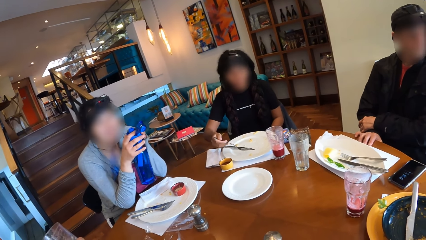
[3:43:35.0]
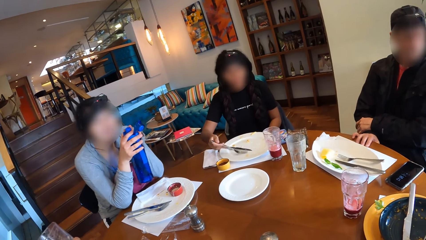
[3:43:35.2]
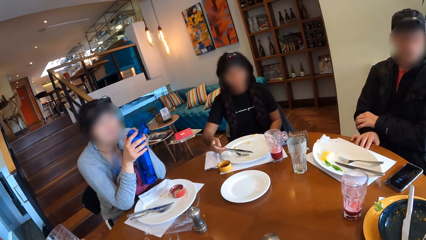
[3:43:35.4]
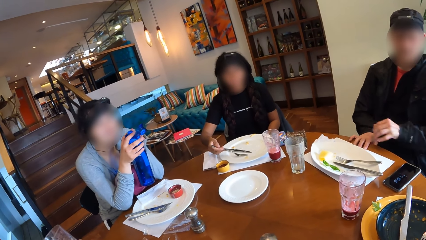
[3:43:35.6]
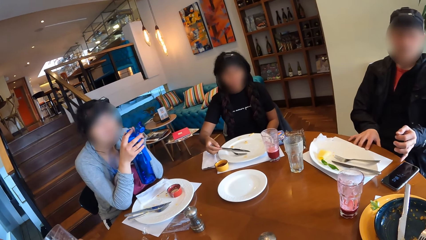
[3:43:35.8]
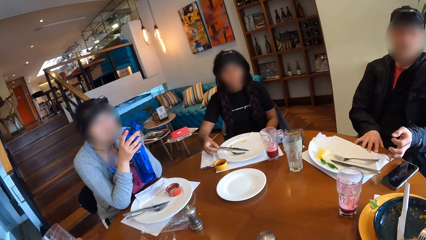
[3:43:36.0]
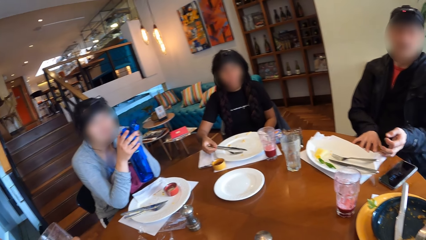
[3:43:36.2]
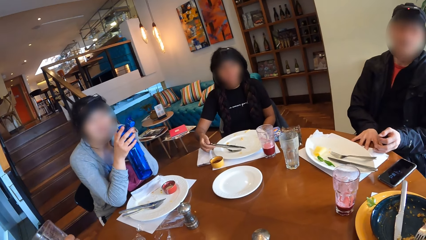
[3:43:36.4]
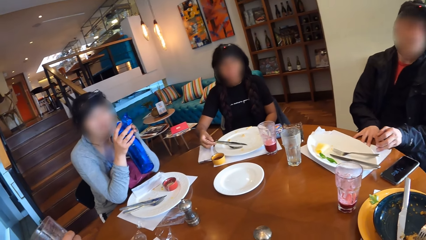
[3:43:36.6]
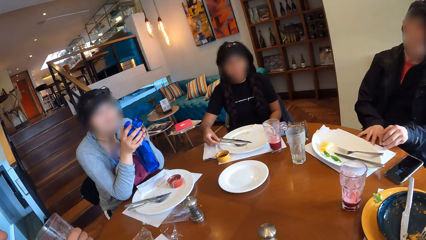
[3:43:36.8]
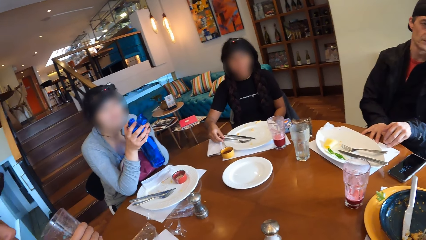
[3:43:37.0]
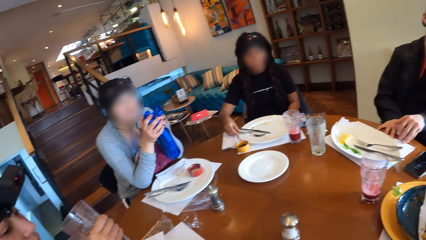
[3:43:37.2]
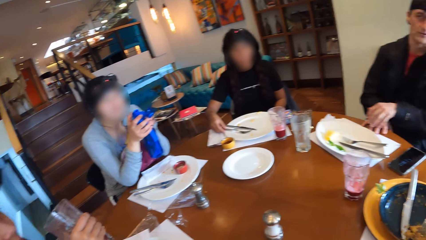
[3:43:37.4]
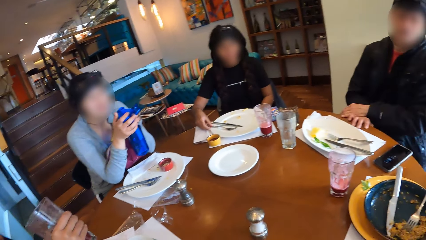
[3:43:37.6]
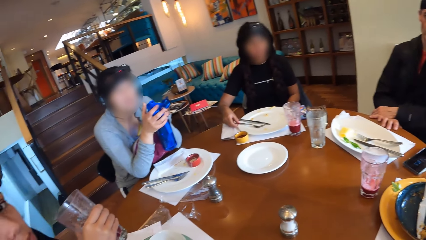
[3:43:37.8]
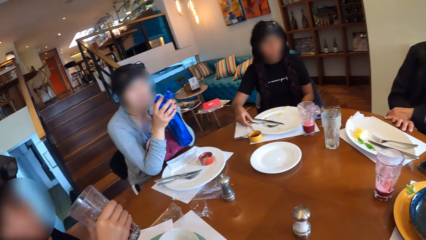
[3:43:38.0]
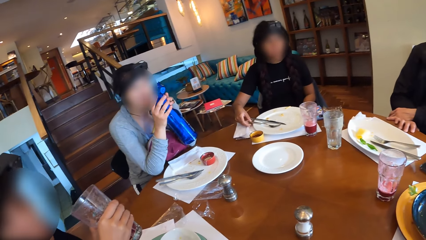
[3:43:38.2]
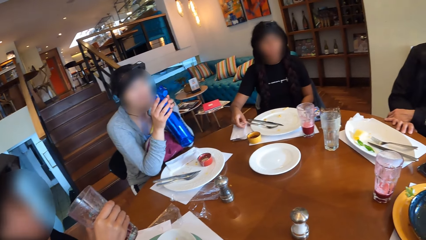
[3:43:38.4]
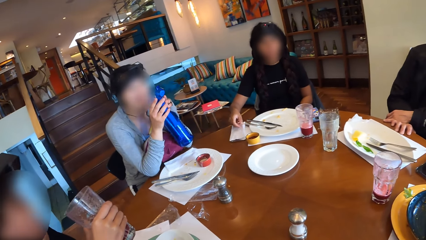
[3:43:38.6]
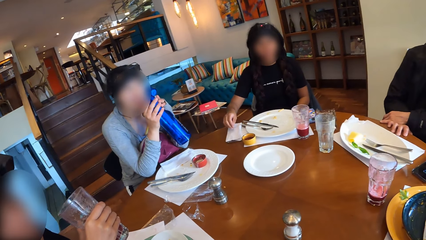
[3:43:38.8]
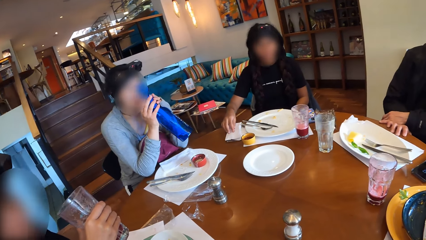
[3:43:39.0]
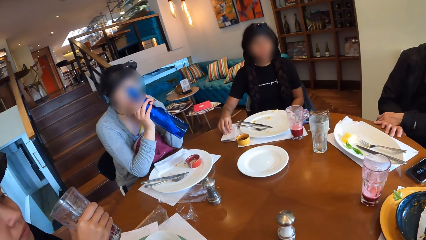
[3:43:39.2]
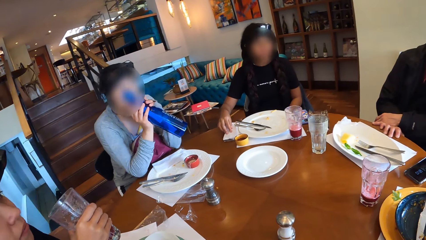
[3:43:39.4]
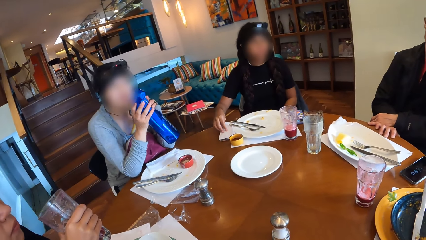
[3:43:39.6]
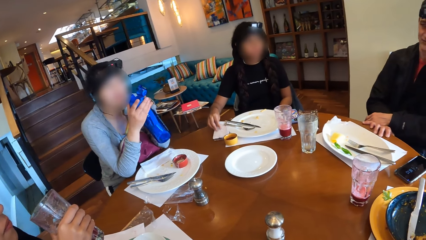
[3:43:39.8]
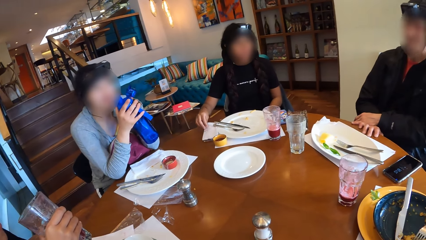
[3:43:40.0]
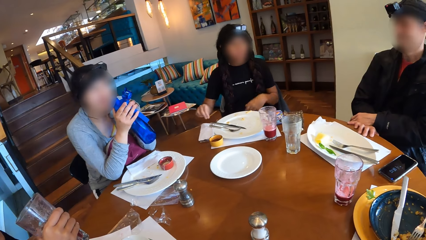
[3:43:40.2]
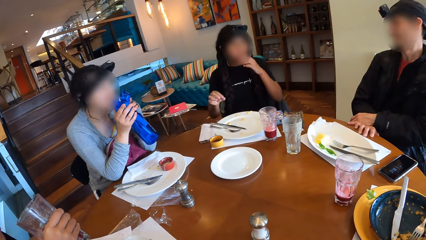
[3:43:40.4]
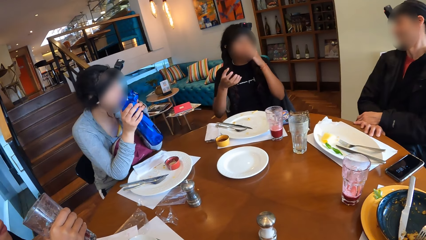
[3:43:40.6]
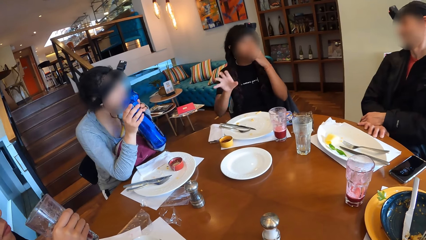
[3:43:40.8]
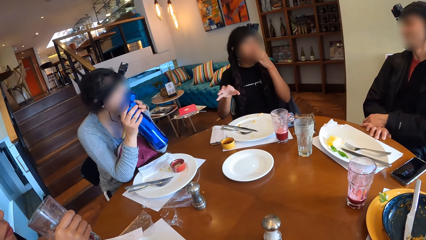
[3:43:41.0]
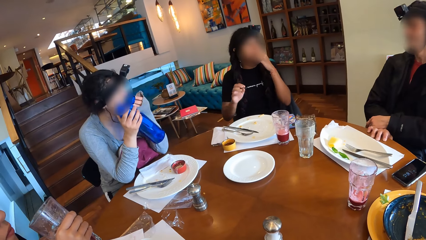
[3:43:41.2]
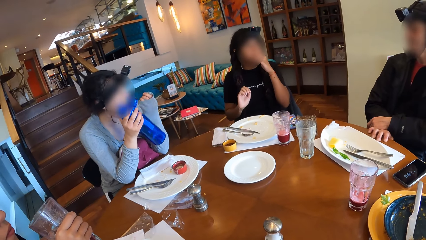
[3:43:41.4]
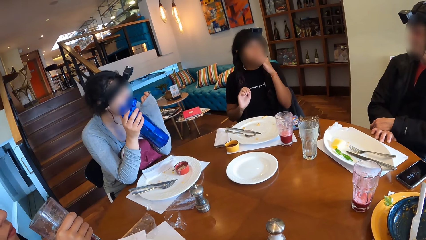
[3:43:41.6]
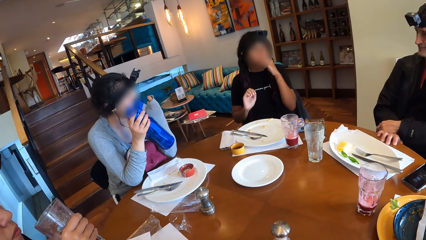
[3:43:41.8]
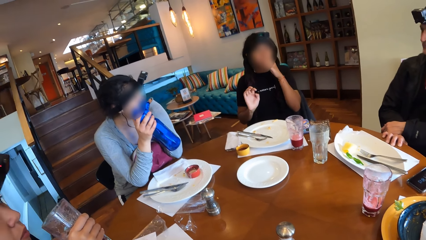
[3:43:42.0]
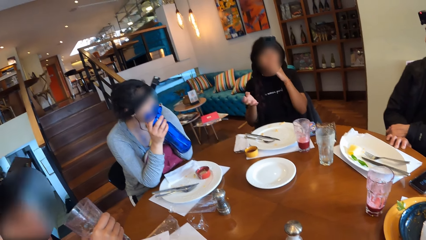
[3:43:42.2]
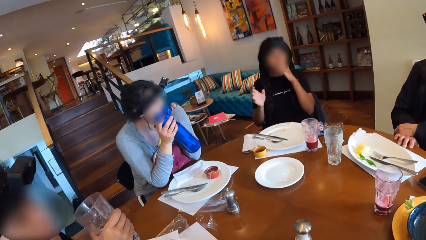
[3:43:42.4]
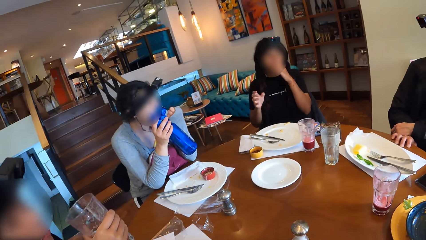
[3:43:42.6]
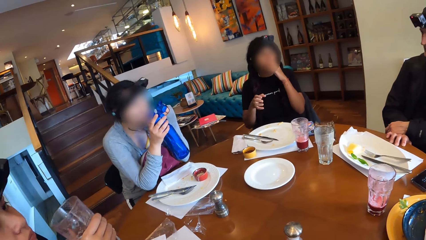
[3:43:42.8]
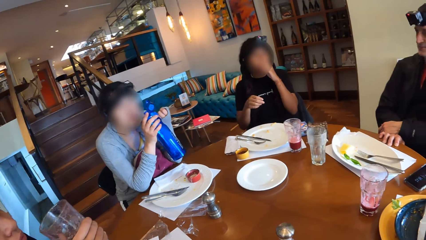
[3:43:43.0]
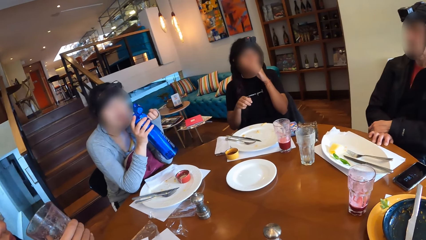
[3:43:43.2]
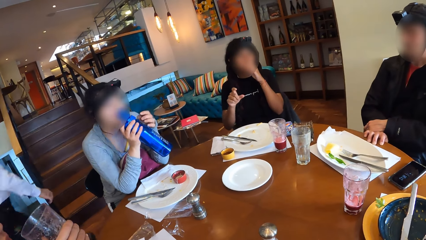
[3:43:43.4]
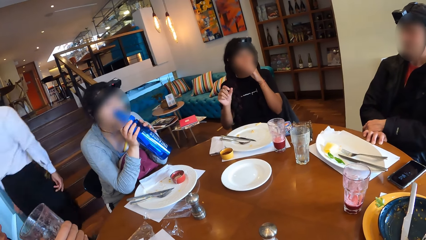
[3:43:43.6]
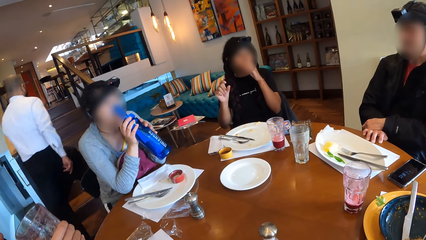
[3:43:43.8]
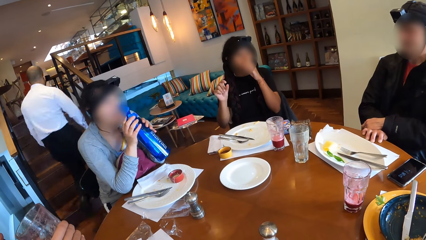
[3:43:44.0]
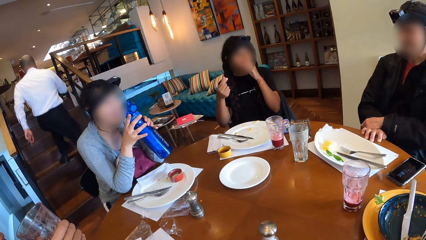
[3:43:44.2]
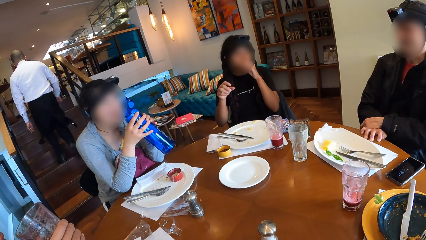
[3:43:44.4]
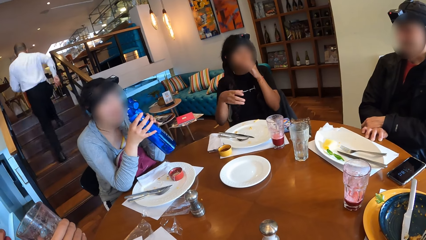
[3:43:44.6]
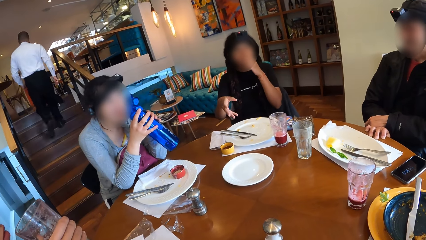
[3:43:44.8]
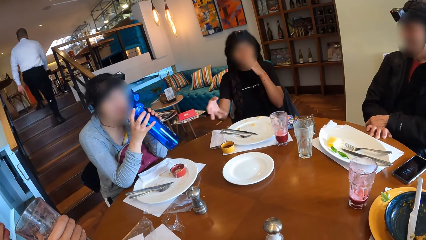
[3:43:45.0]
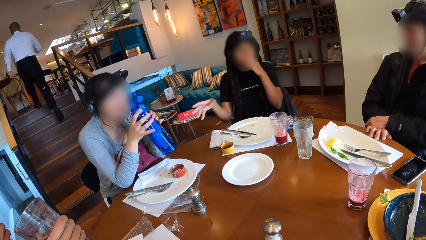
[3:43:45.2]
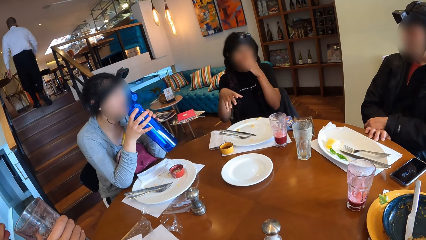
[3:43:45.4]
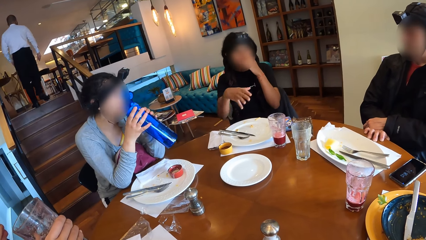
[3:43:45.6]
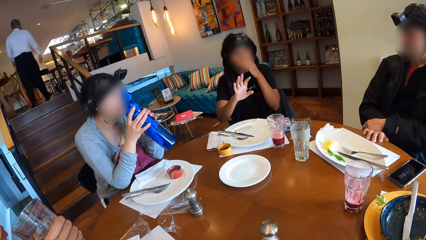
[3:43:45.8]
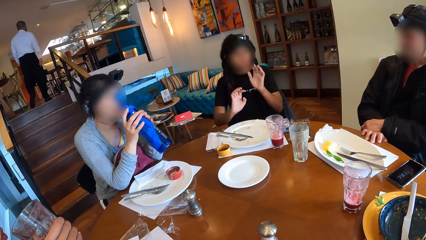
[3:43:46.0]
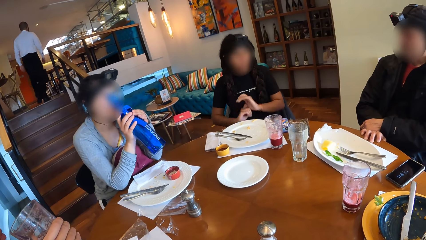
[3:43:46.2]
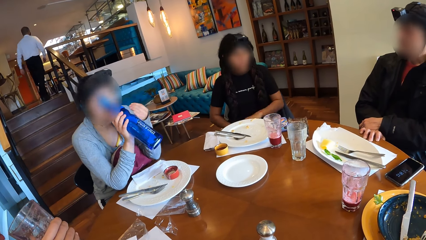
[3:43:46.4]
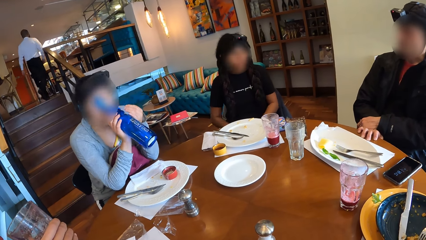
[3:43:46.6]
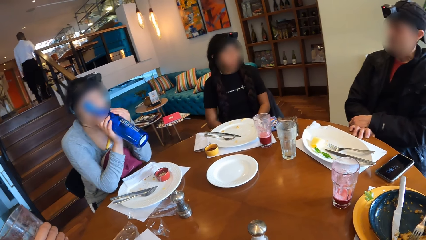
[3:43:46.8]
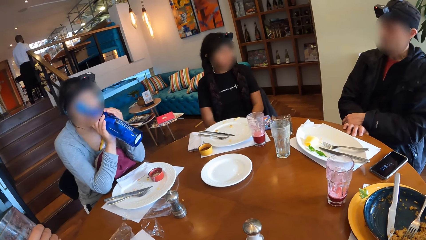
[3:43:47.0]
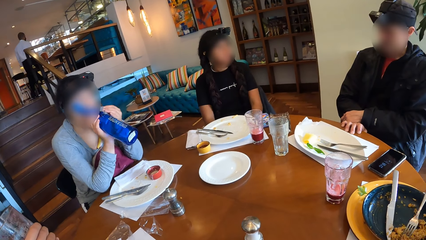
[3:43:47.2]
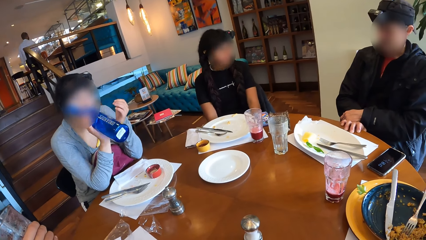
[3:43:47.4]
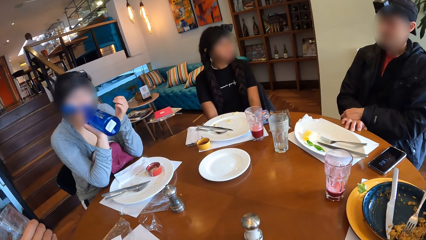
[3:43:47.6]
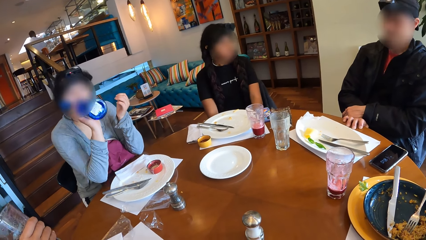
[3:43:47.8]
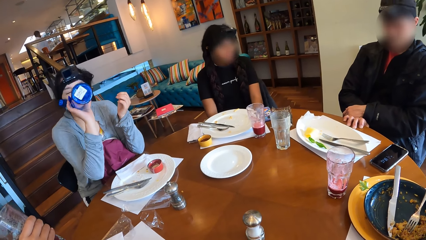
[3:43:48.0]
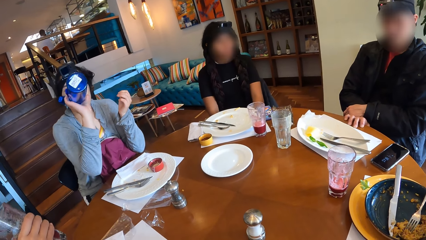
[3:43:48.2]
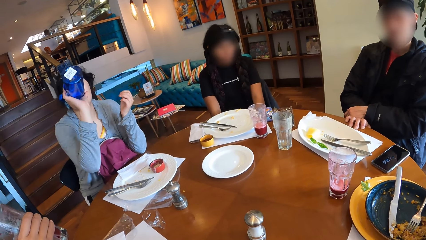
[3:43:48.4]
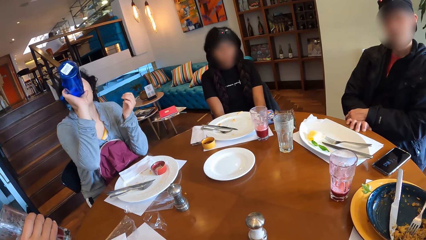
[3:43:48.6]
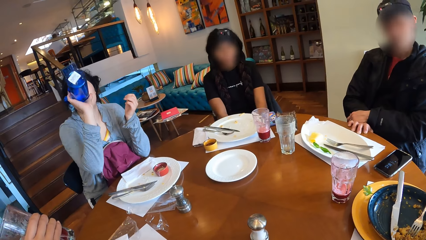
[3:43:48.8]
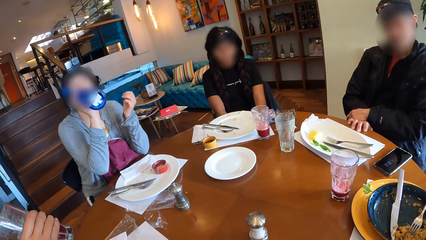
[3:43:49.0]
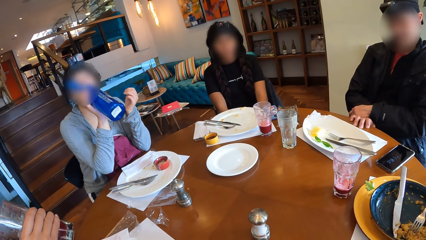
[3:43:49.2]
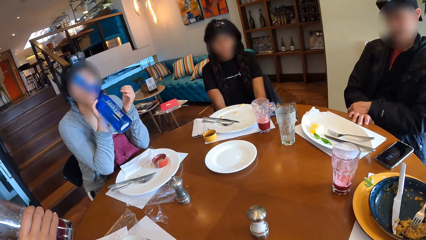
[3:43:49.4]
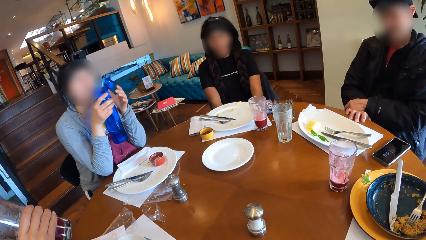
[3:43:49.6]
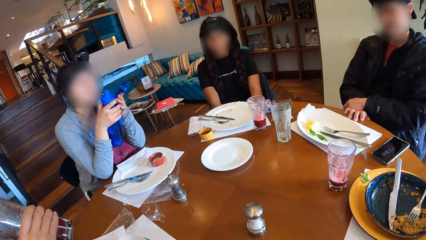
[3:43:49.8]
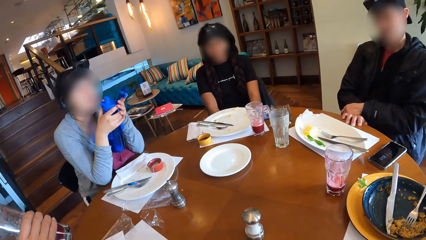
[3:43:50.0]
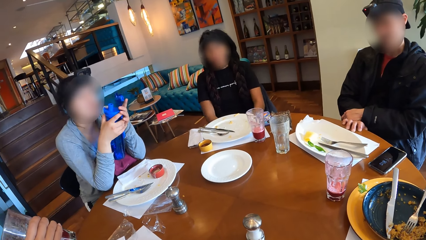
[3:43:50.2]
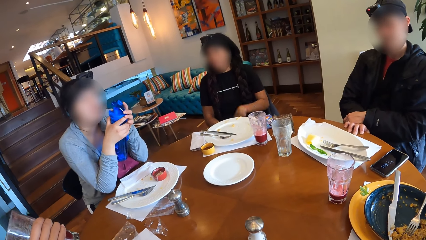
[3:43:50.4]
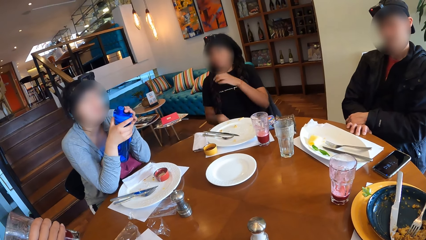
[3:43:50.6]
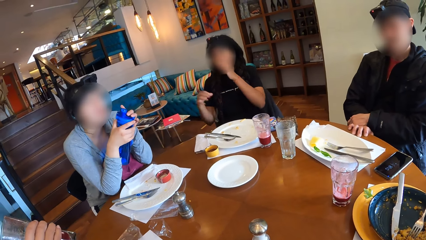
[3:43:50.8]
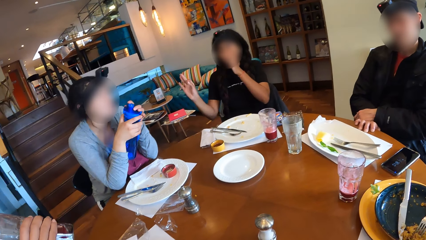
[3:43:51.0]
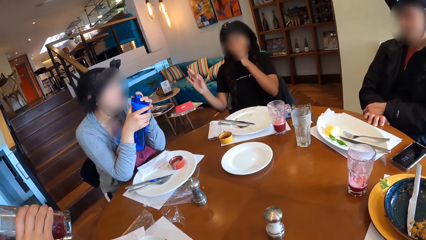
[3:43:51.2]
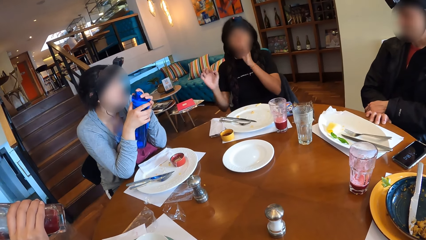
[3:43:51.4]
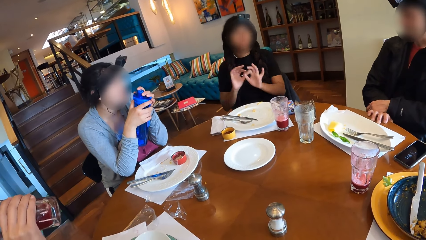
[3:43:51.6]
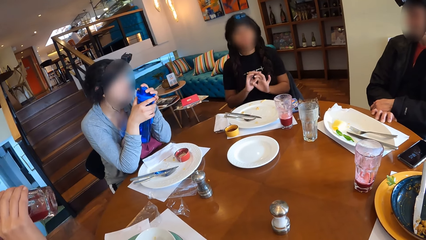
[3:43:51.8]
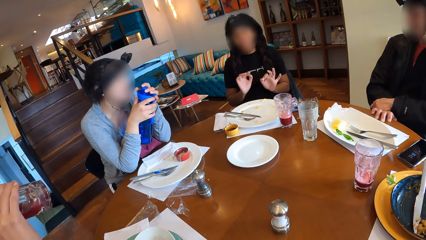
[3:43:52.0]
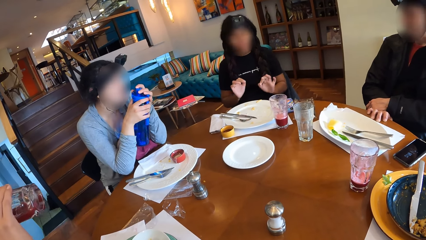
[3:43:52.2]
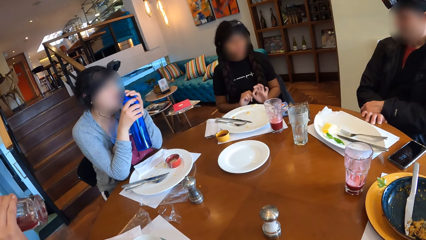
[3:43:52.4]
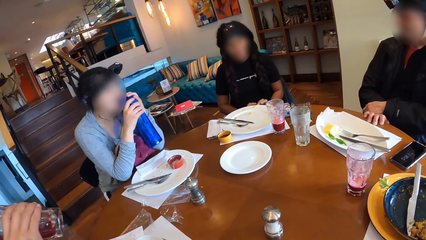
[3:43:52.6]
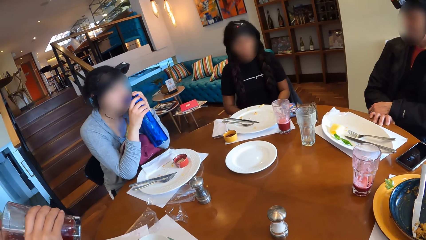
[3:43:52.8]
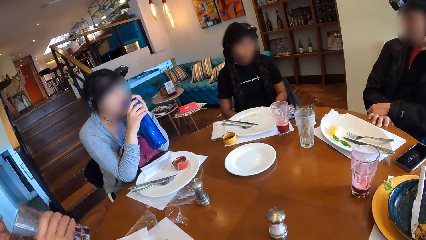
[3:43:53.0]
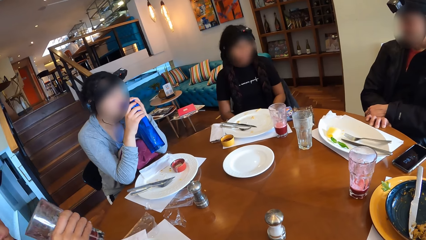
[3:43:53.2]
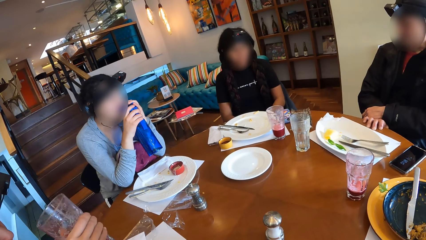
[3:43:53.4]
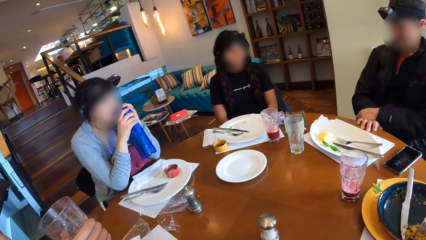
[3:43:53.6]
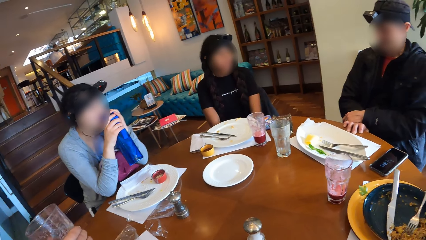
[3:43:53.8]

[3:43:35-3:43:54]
A woman drops the fork on the plate with her right hand. Another woman drinks from the bottle of water in her hands. A third woman drinks from the cup of juice in her right hand.
